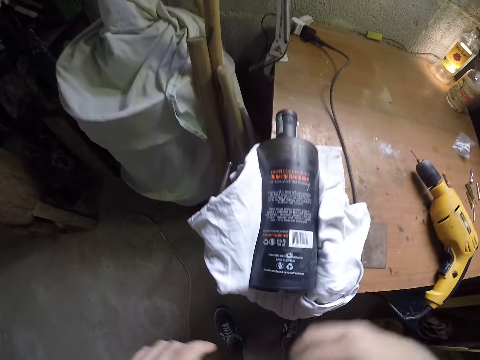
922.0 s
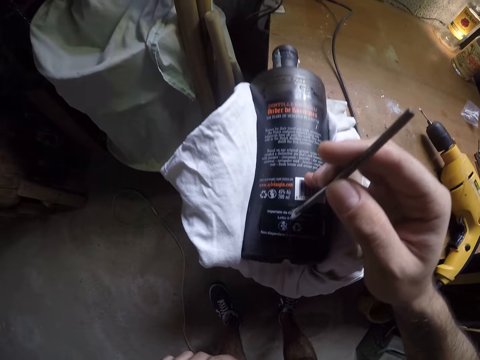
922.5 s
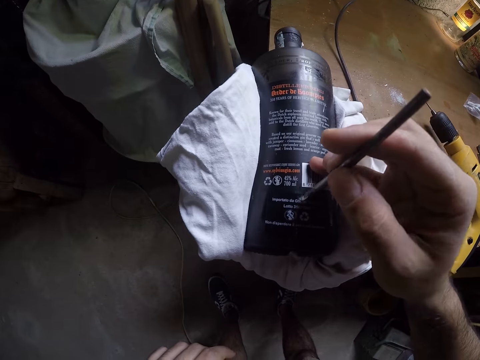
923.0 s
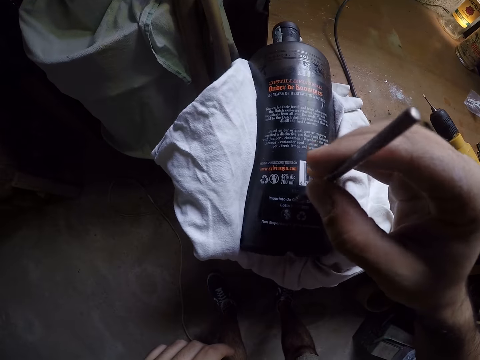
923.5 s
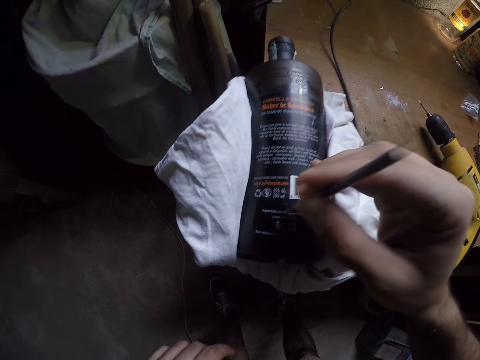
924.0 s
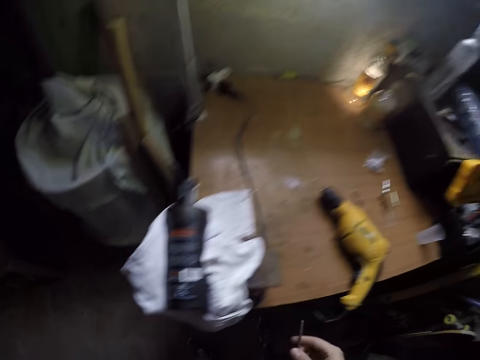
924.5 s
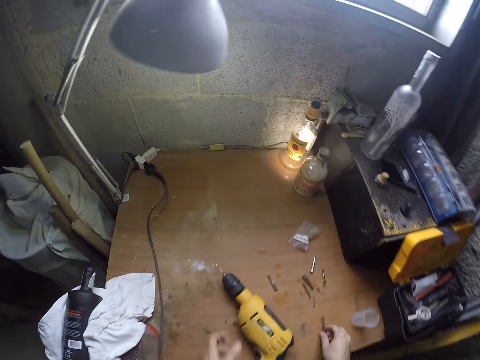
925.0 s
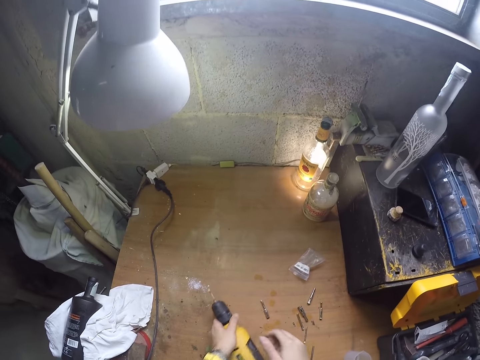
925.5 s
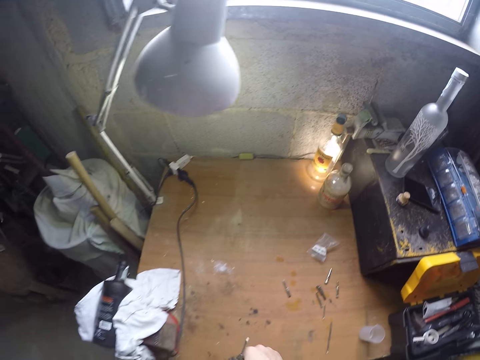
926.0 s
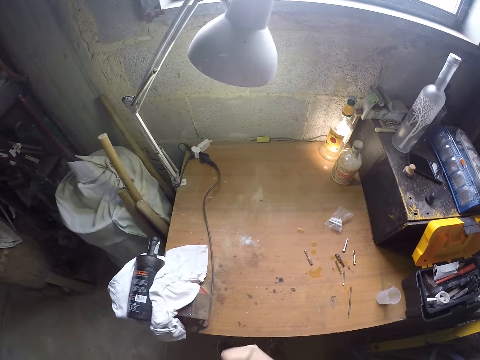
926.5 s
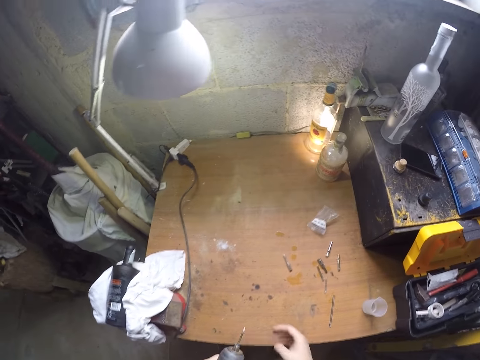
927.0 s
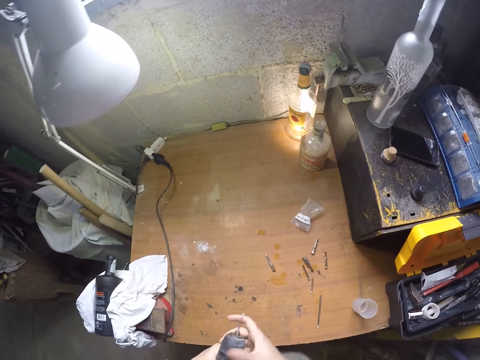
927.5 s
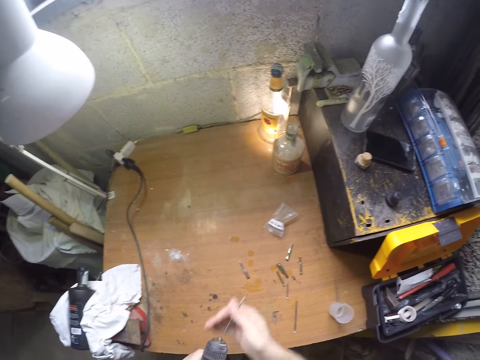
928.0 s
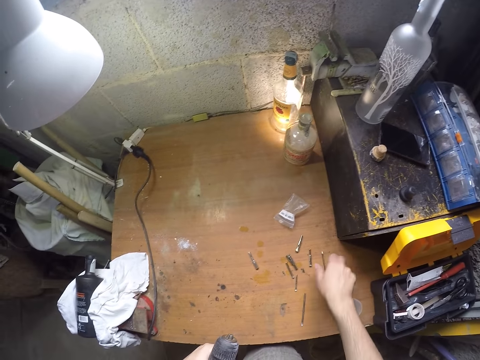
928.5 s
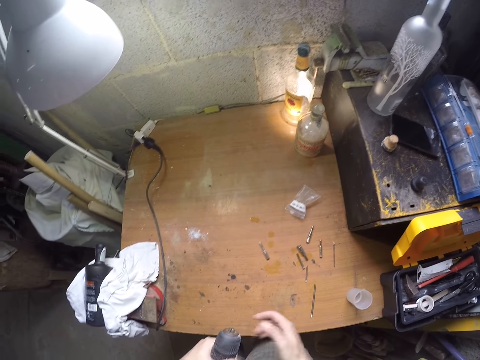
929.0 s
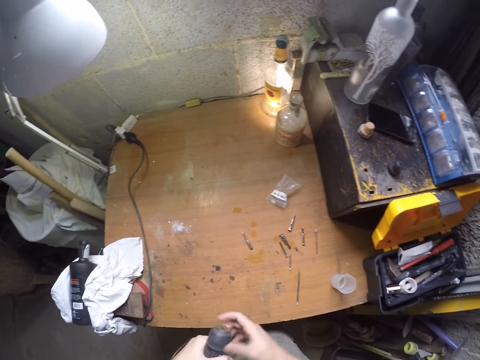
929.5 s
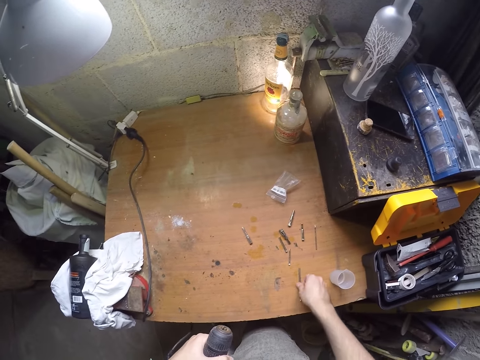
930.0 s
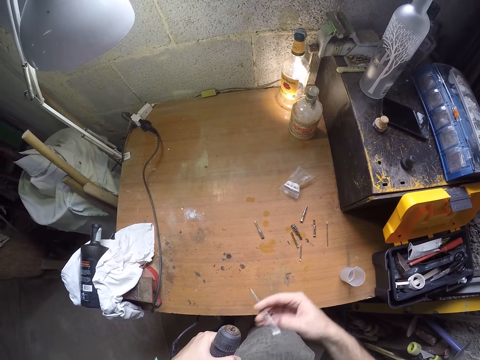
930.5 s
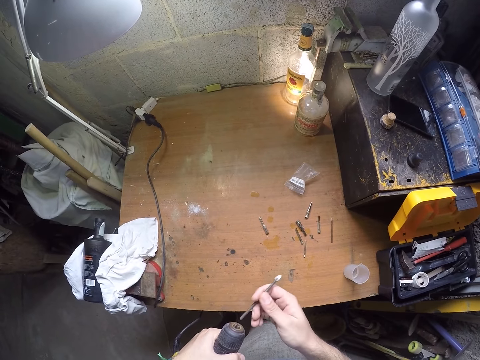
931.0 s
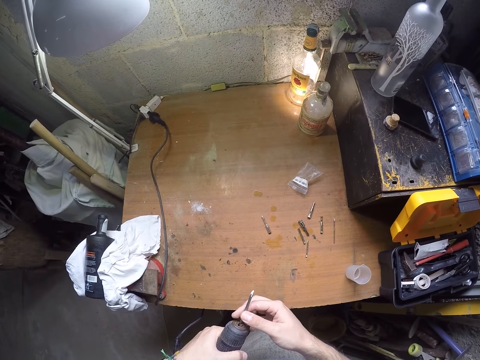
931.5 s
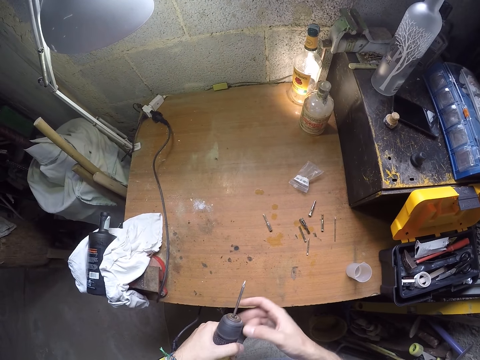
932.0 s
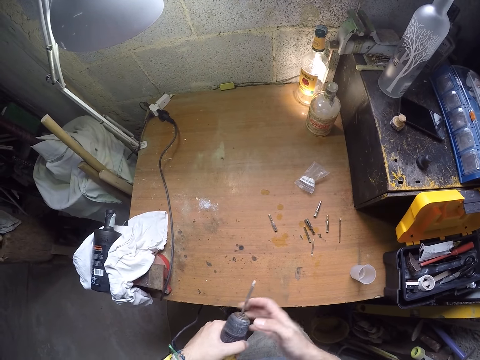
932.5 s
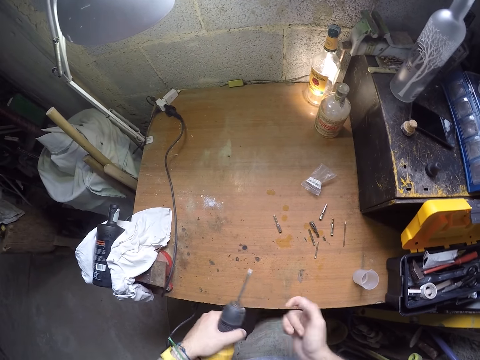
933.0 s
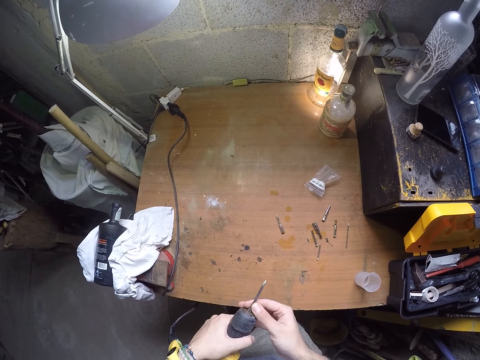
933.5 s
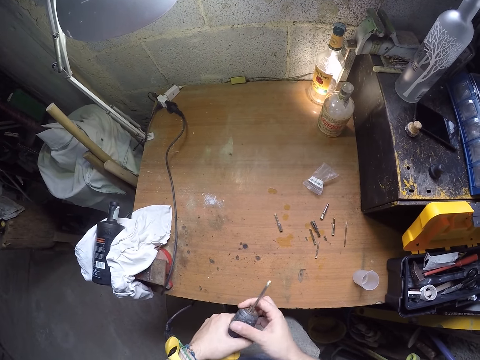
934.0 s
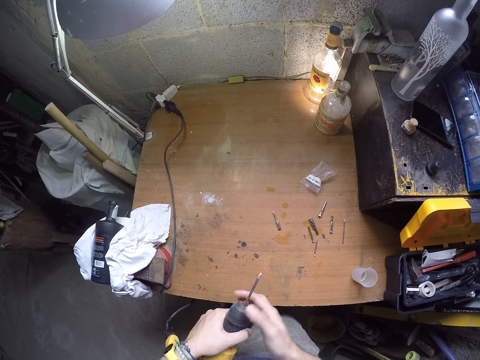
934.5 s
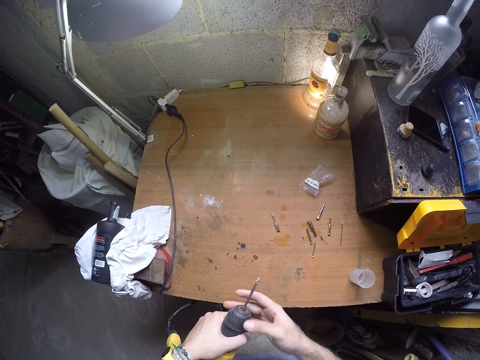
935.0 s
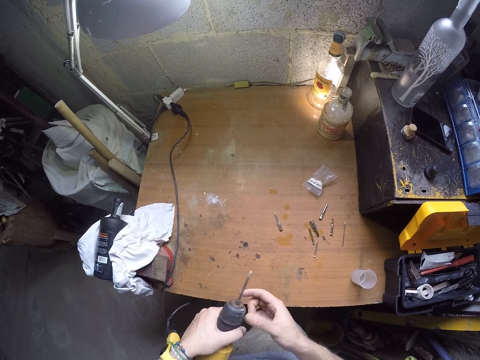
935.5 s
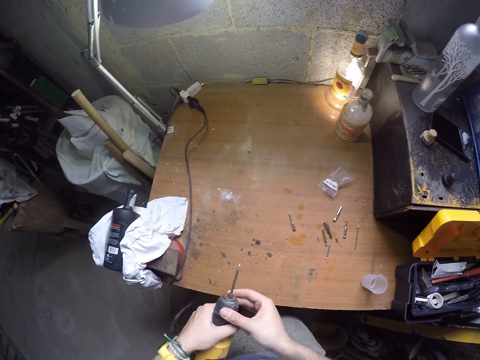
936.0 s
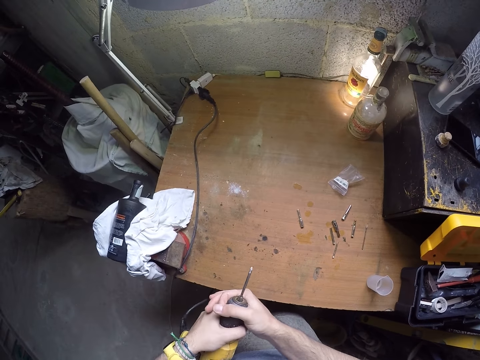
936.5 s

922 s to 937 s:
The camera wearer touches the bottle with the drill bit in his right hand. He inserts the nail into an object. He drops the drill bit on the table with his right hand. He places the nail on the object. He picks up the drill from the table with his left hand, and loosens a chuck from the drill with his right hand. He removes the drill bit from the drill with his right hand. He drops the drill bit in his right hand on the table. He loosens the chuck from the drill with his right hand. He picks up the drill bit from the table with his right hand. He inserts the drill bit into the drill with his right hand. He tightens the chuck on the drill with his right hand.

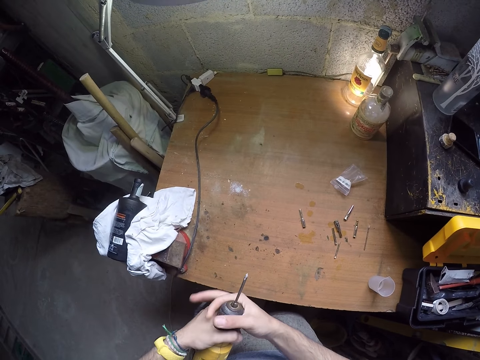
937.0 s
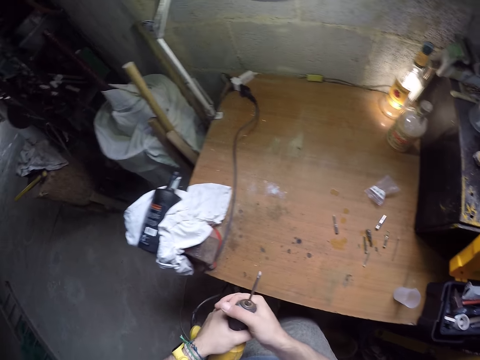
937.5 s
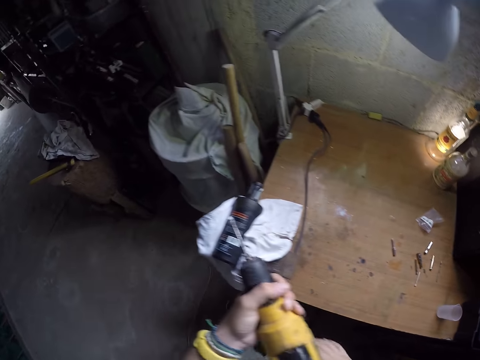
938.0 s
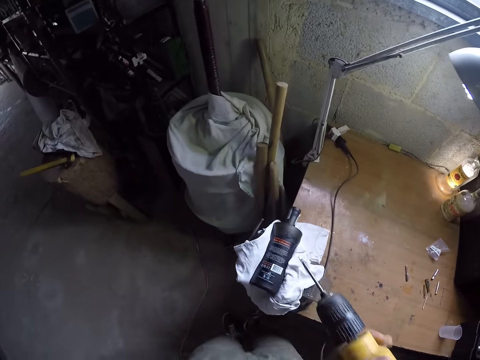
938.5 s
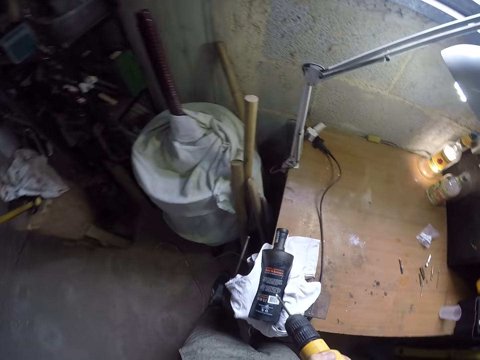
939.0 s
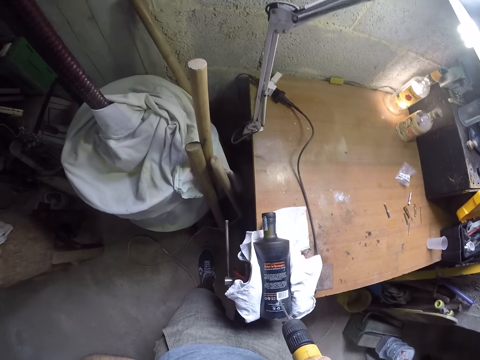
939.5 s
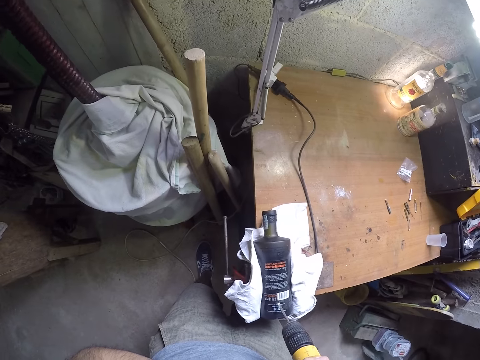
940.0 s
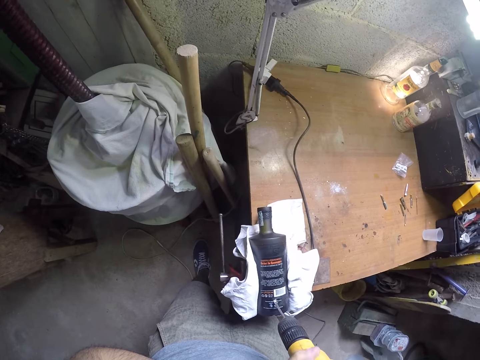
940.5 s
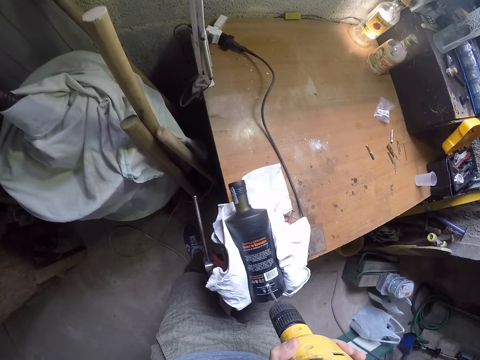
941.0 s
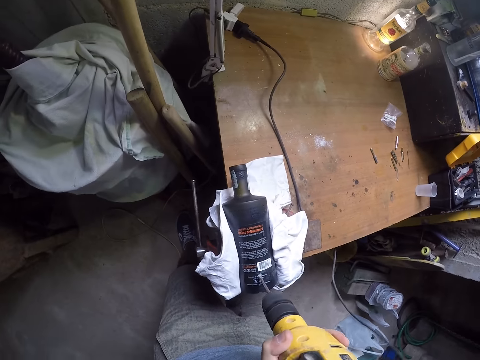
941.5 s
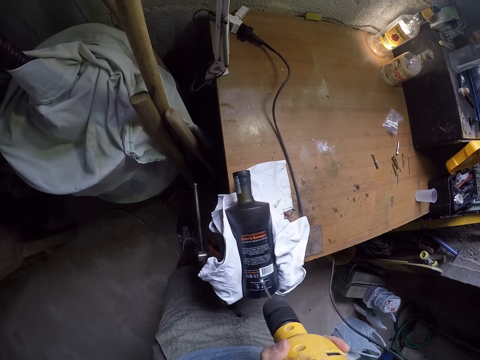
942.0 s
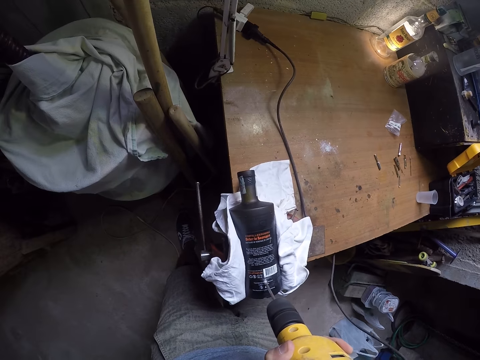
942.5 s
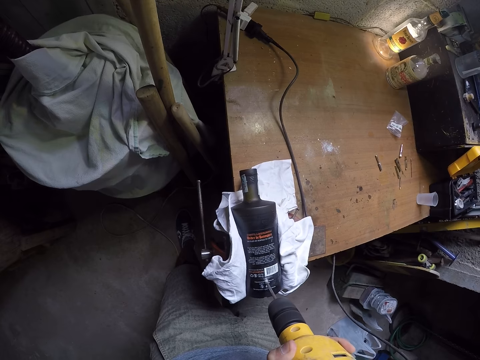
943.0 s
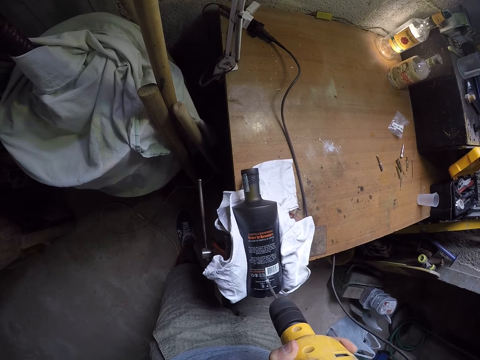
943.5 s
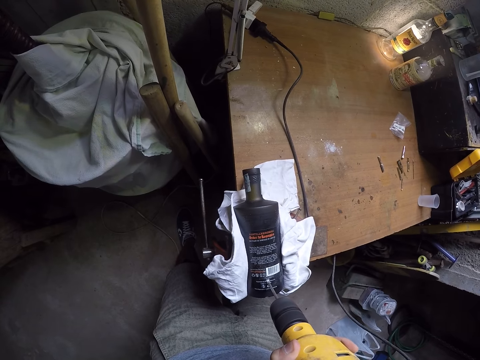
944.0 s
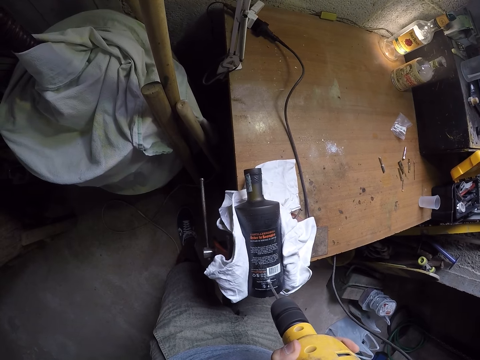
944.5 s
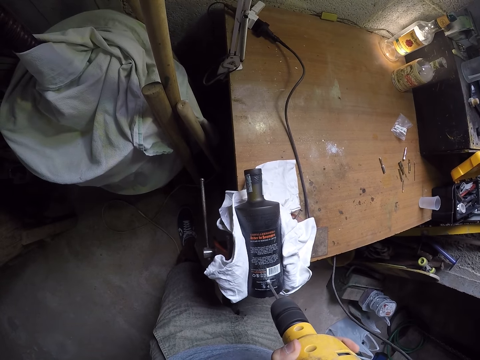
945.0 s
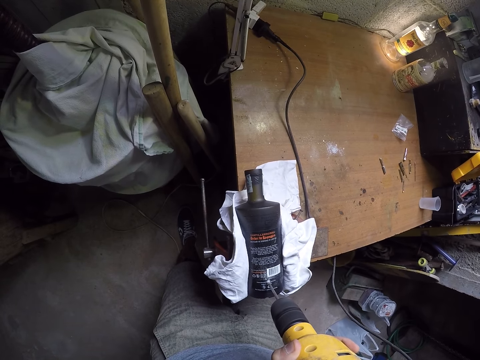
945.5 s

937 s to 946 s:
The camera wearer drills into the bottle on the table with the drill in his left hand.

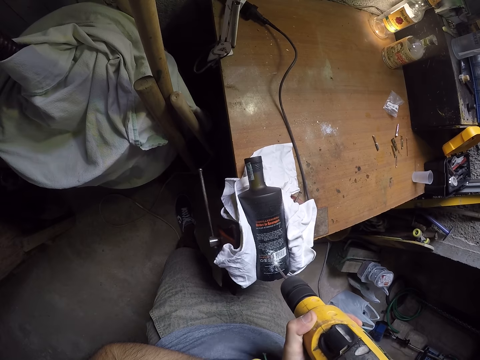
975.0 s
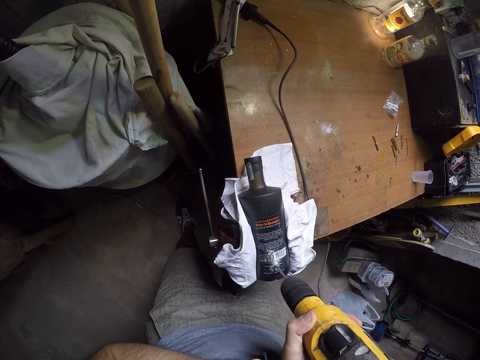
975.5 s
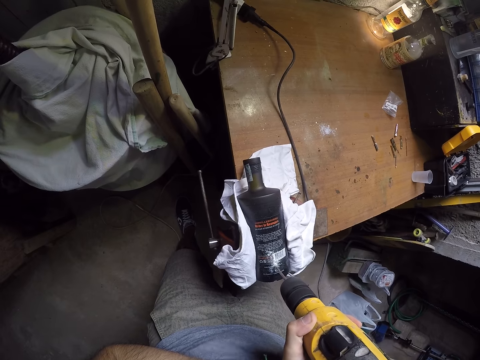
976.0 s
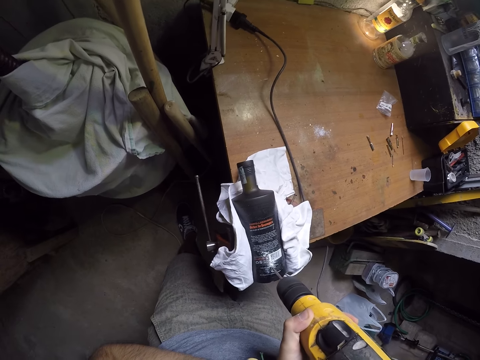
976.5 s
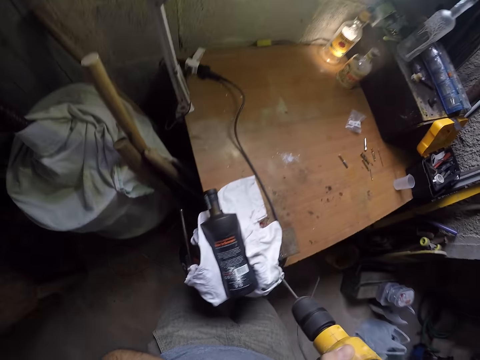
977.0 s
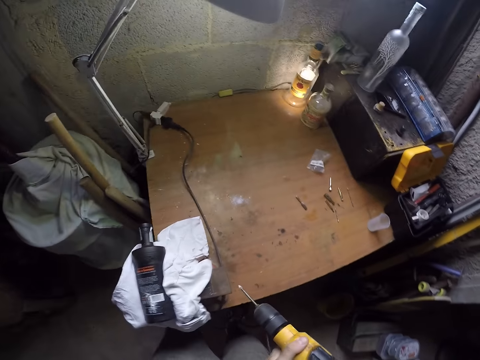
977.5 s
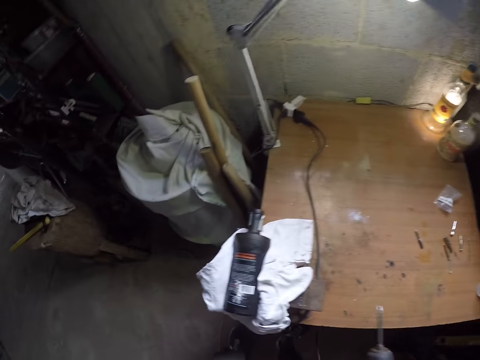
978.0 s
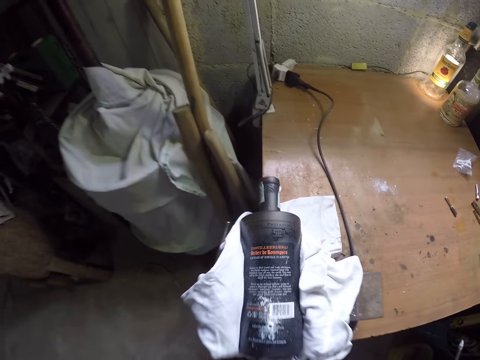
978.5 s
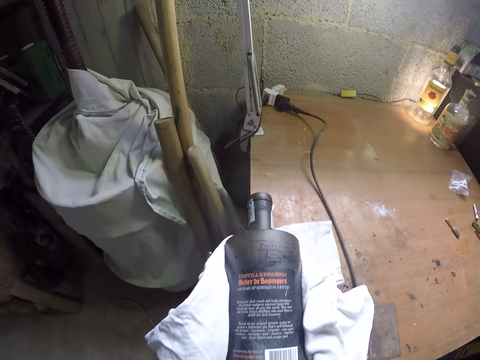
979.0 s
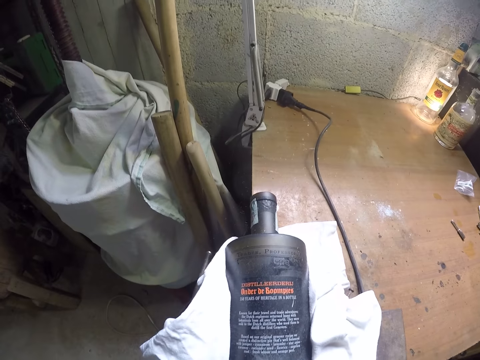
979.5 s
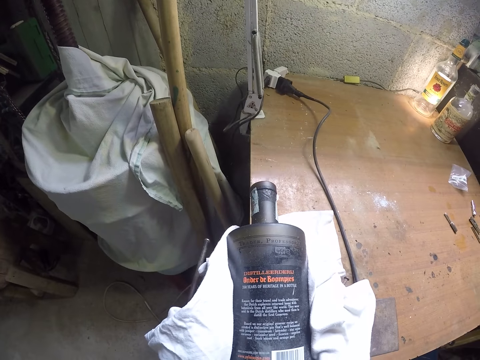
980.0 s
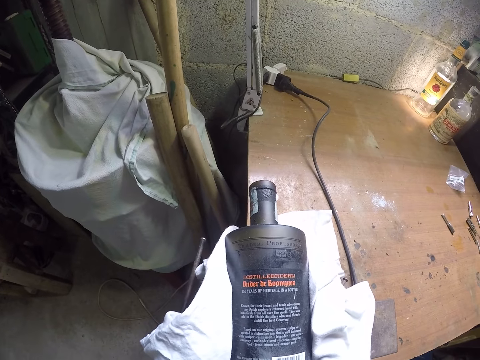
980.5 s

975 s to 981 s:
The camera wearer removes the drill from the bottle with his left hand. He blows the object's drilled dust.
